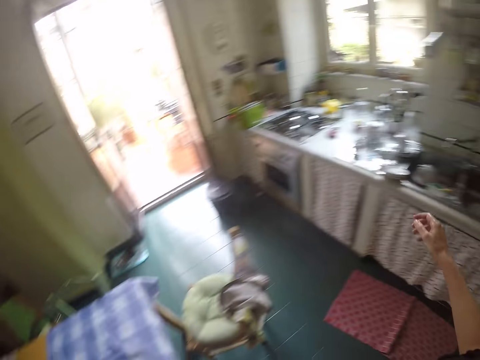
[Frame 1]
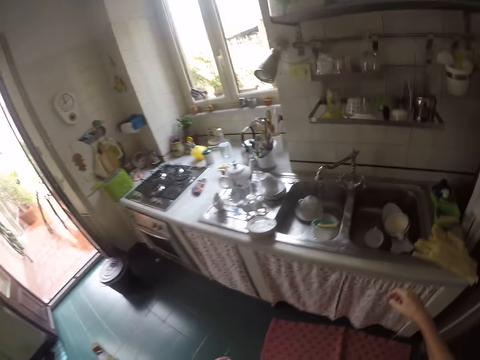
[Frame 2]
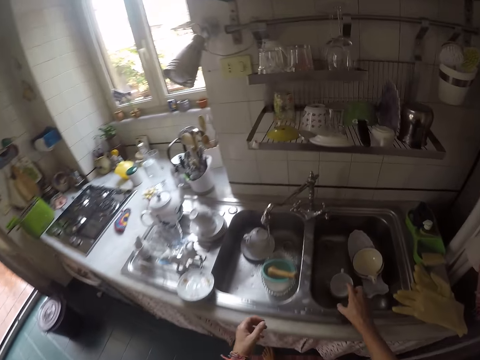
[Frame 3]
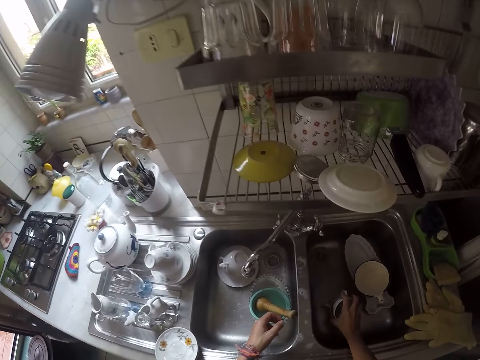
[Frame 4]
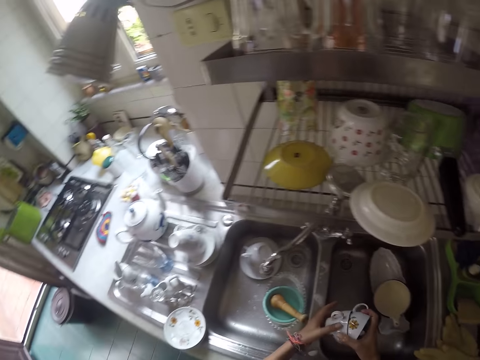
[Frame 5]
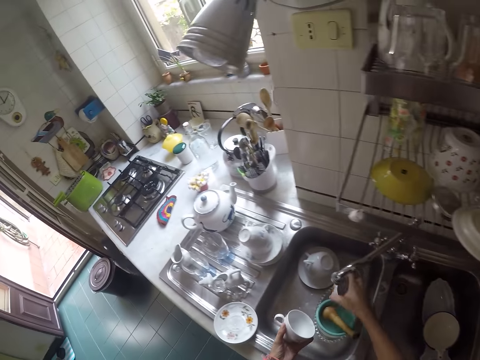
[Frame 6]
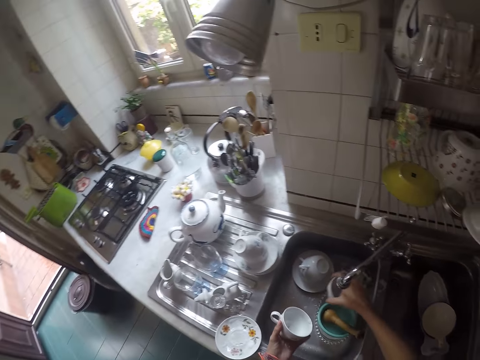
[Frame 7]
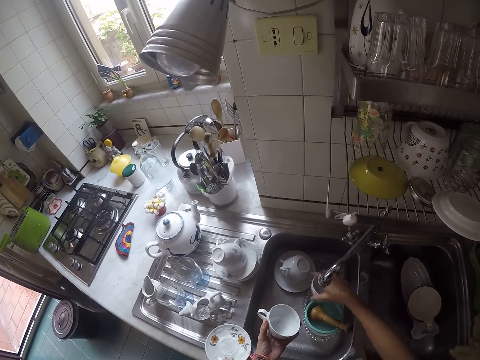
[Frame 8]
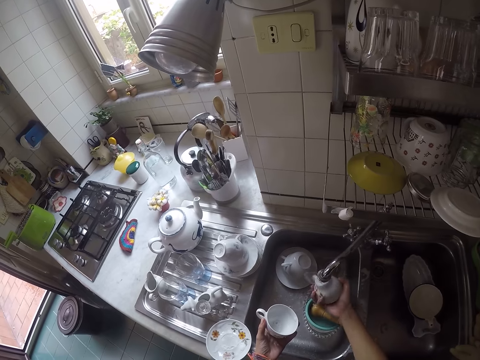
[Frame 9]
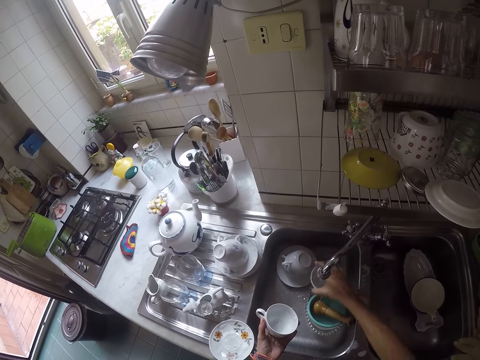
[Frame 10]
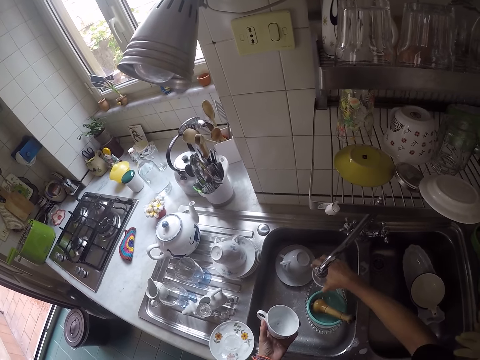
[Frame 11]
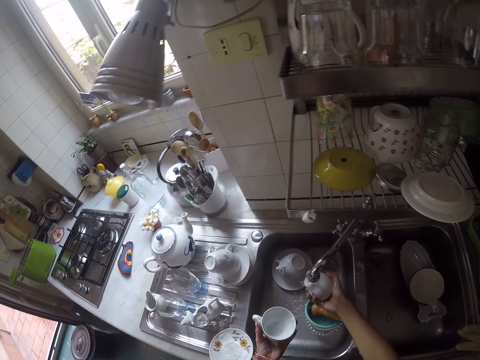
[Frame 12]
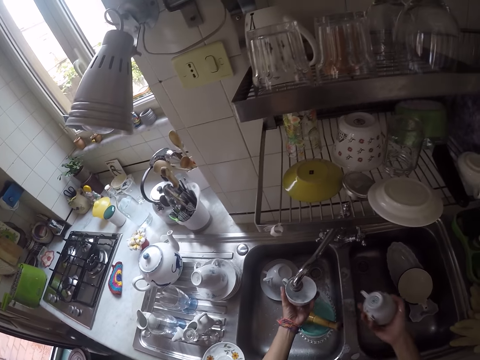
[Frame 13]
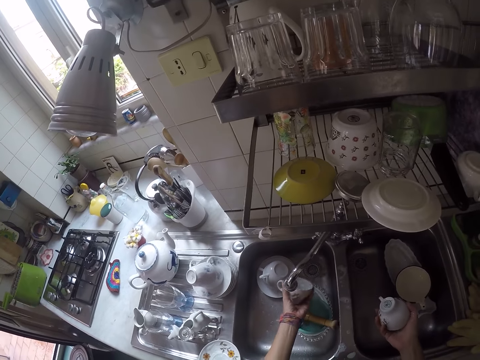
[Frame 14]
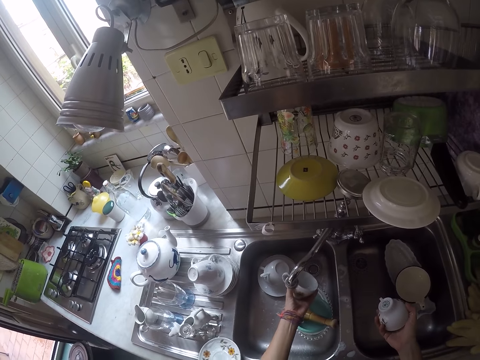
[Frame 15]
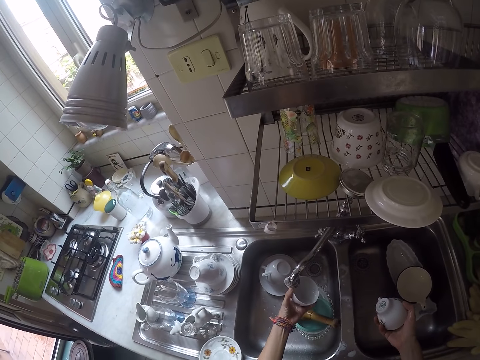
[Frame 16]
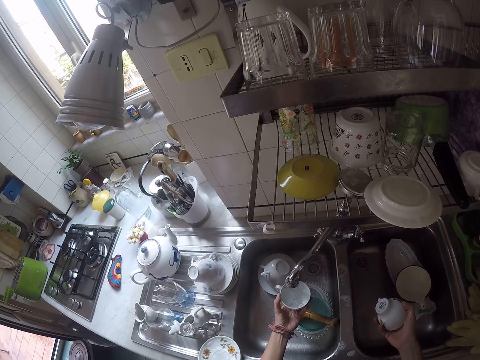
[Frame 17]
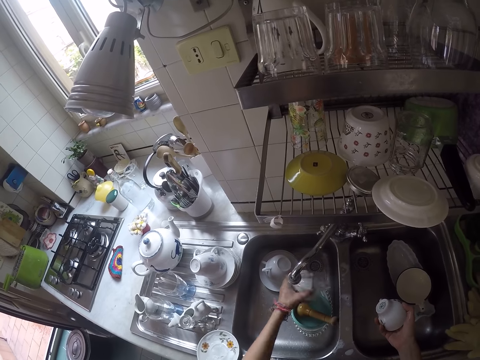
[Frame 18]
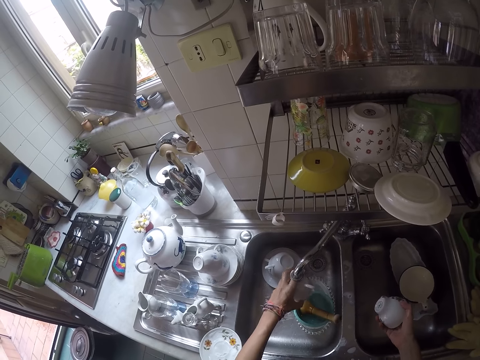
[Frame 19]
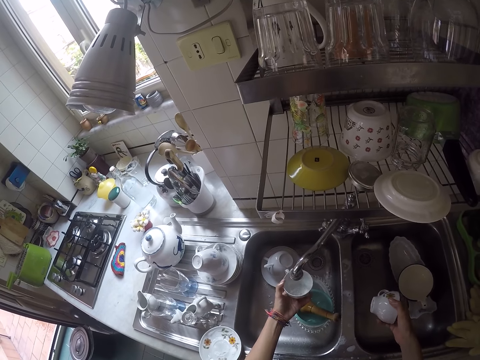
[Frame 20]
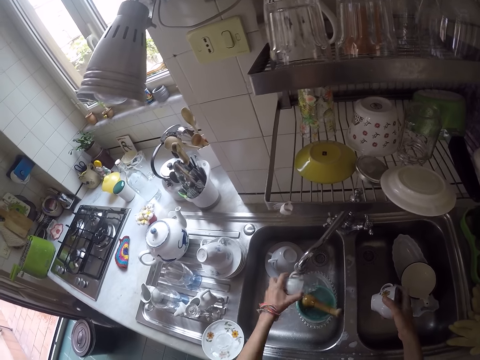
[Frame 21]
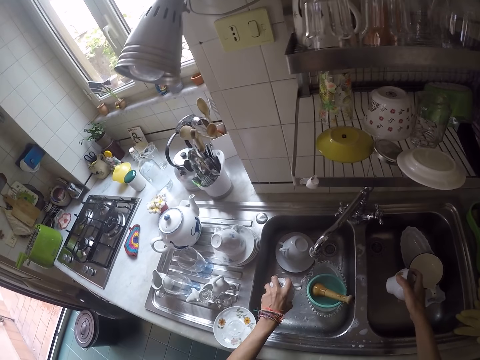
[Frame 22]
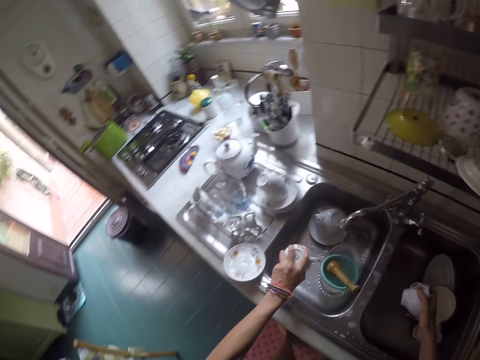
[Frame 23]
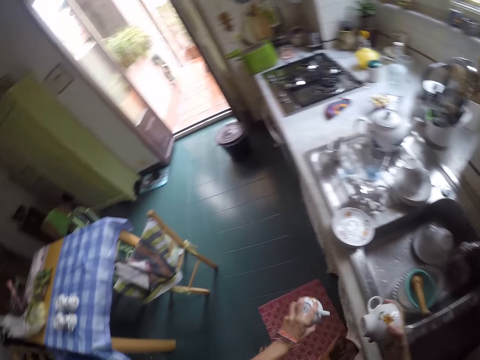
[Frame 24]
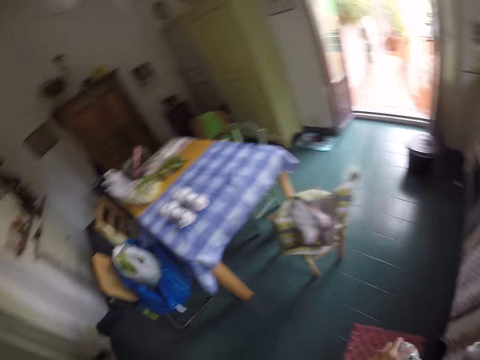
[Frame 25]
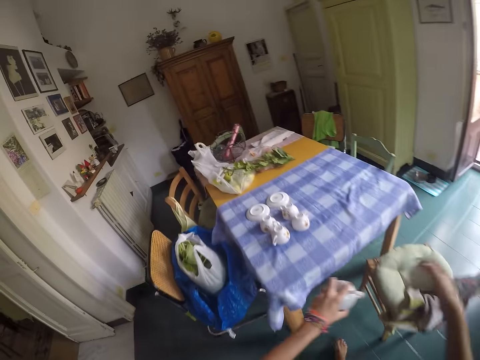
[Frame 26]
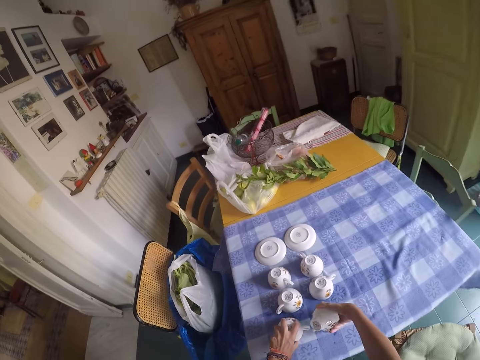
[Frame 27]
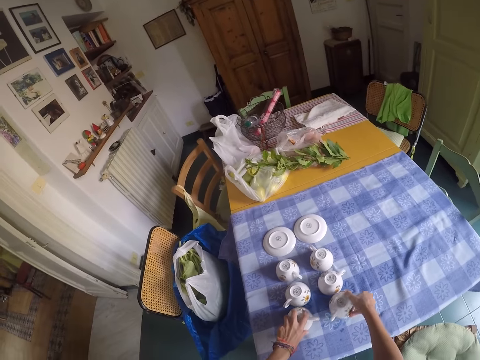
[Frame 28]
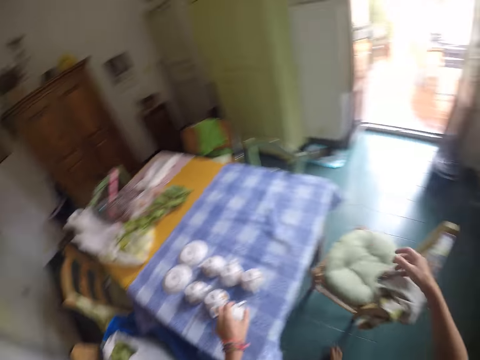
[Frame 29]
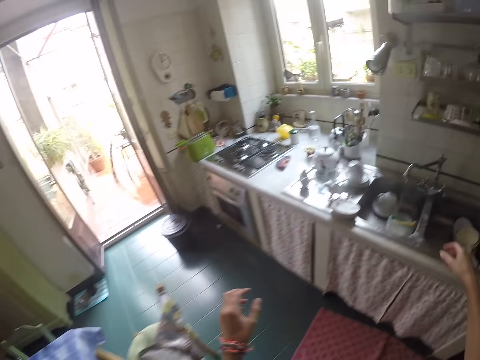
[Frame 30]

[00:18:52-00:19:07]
The camera wearer turns around. They take more cups from the sink. They rinse the cups. They remove excess water from the cups. They turn around. They put the cups on the table.

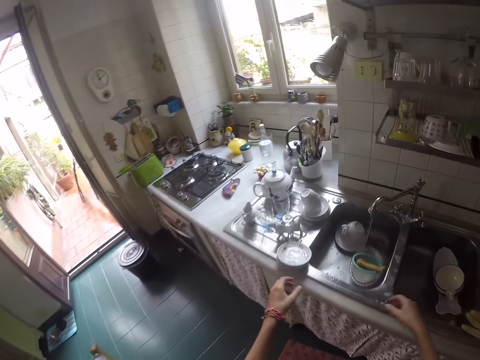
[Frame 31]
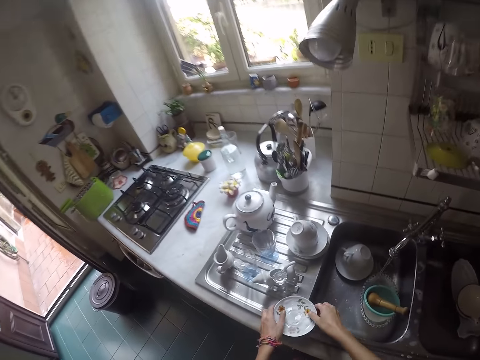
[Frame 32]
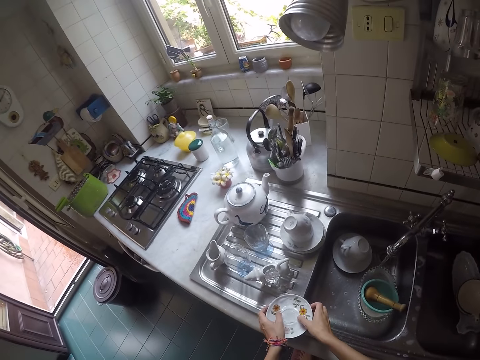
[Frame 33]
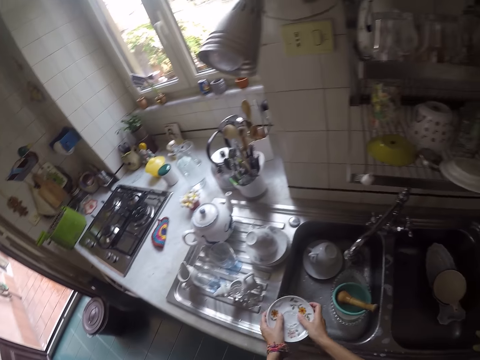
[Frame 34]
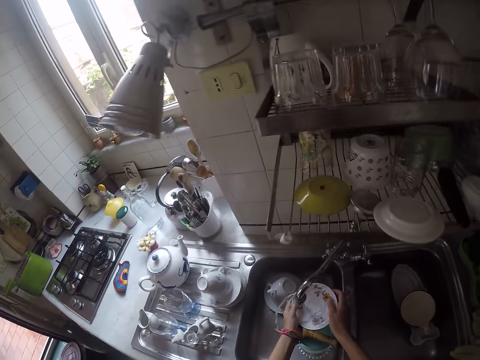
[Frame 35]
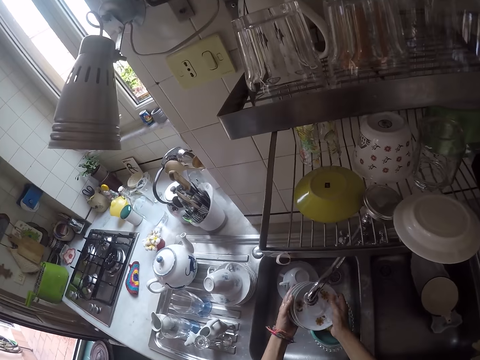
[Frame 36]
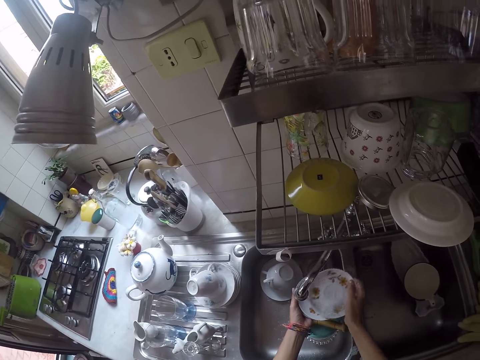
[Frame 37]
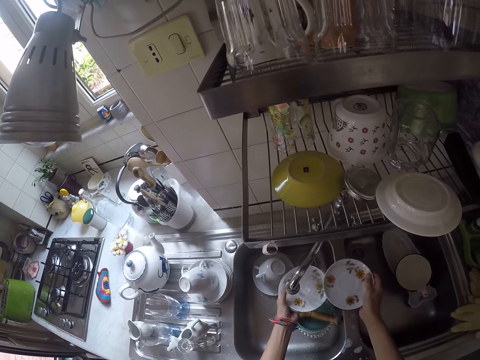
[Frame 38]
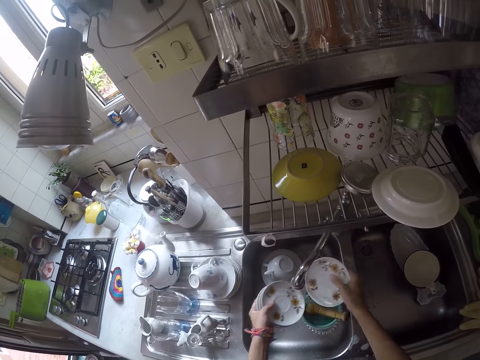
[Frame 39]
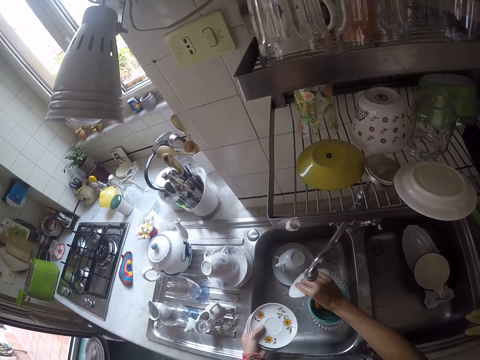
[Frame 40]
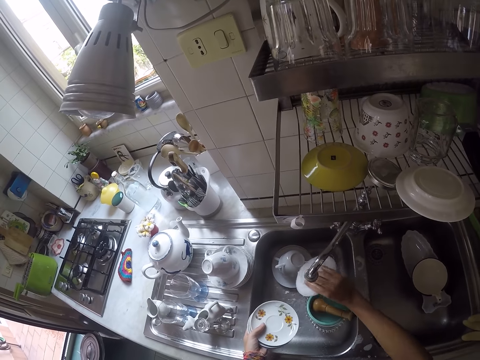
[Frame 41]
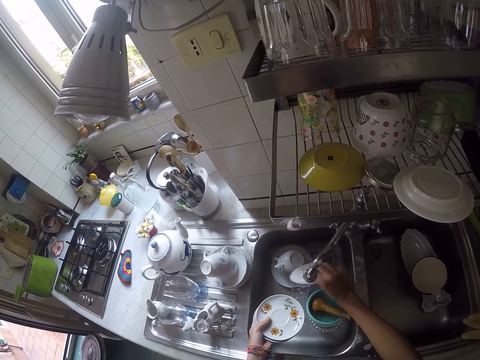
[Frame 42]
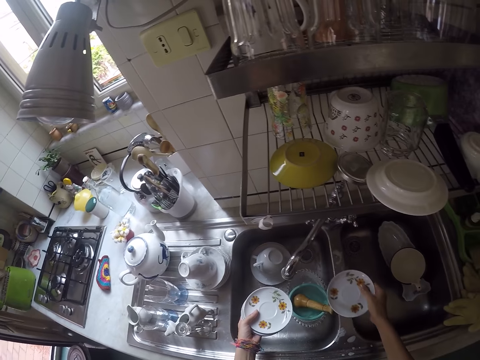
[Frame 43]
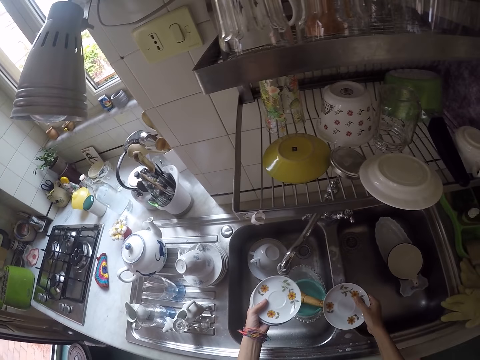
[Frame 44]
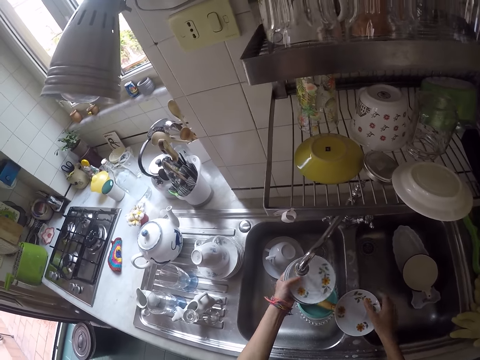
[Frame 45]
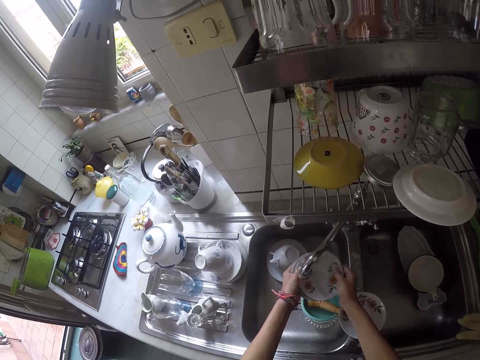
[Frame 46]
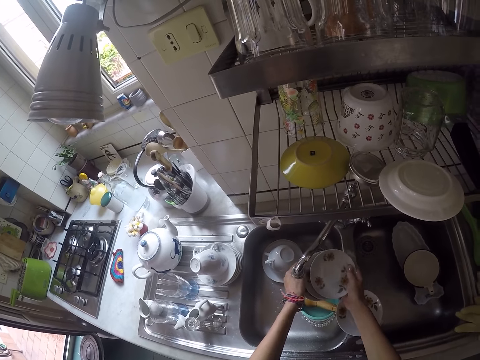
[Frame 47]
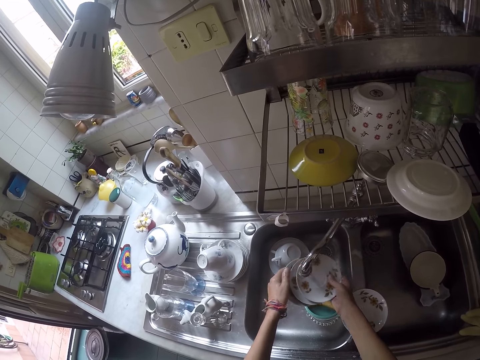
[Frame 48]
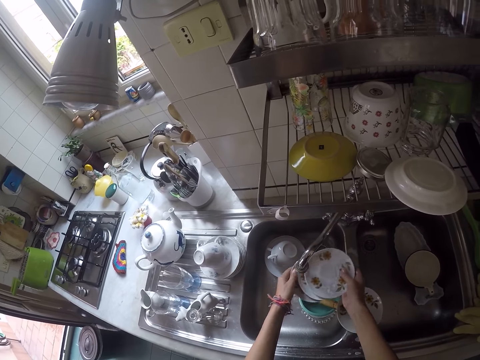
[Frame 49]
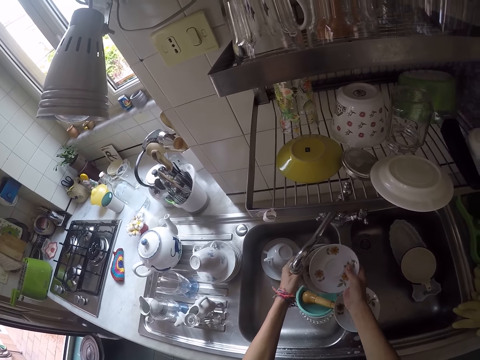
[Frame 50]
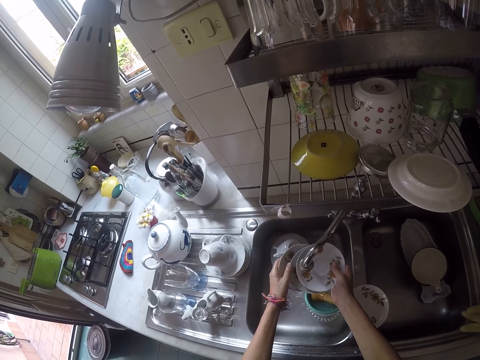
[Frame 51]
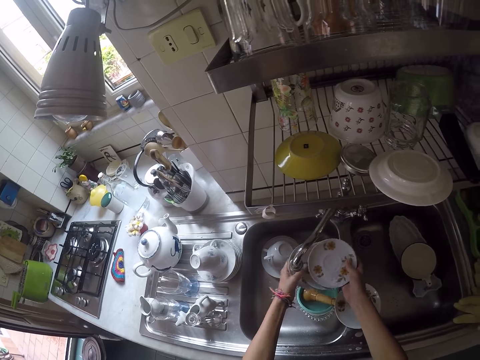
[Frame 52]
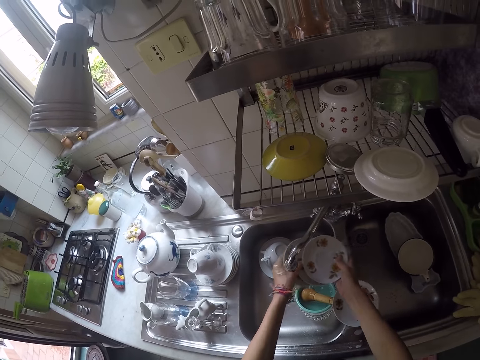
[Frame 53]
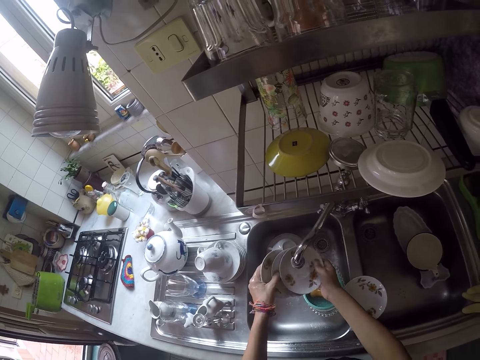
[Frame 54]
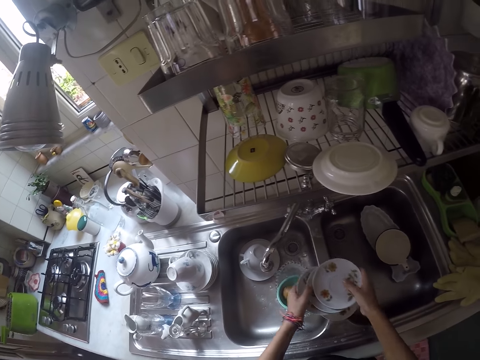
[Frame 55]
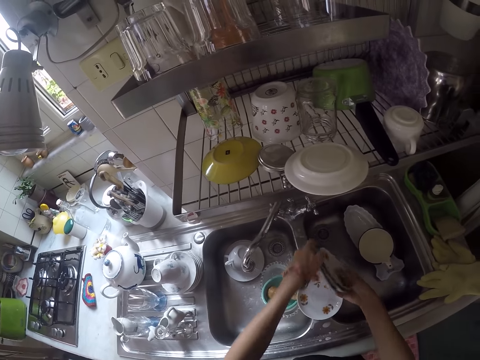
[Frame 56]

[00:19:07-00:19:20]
The camera wearer turns around the sink. They take saucers. They rinse the saucers. They put a saucer on the sink slab. They rinse the other saucers.
